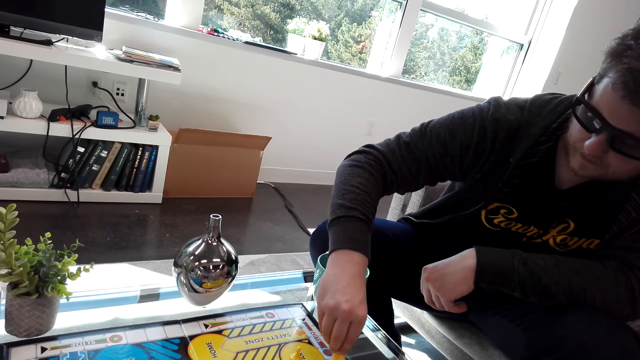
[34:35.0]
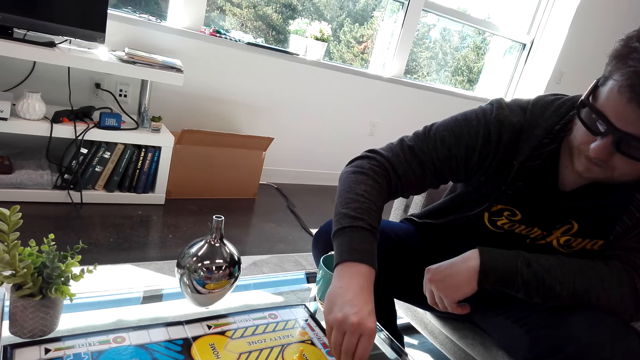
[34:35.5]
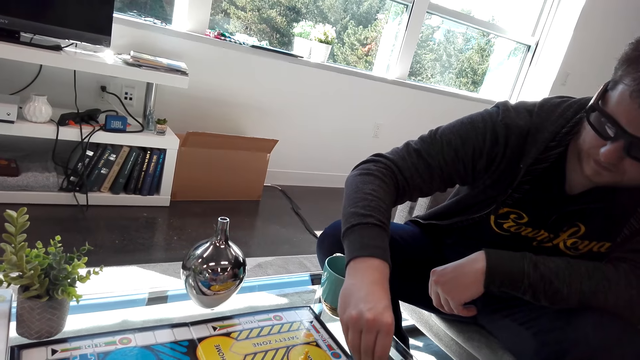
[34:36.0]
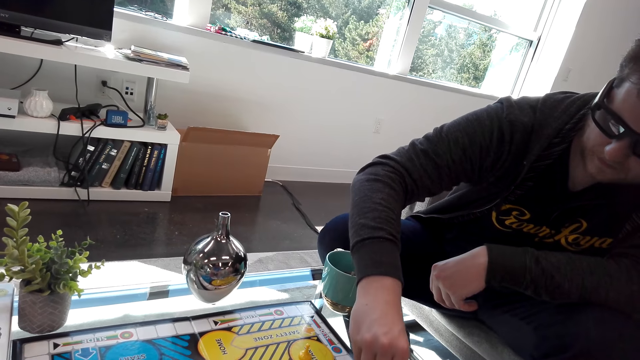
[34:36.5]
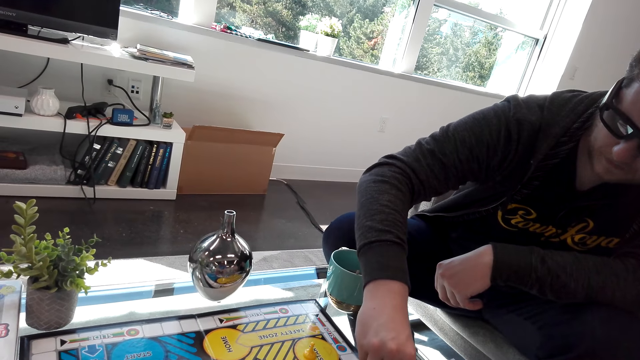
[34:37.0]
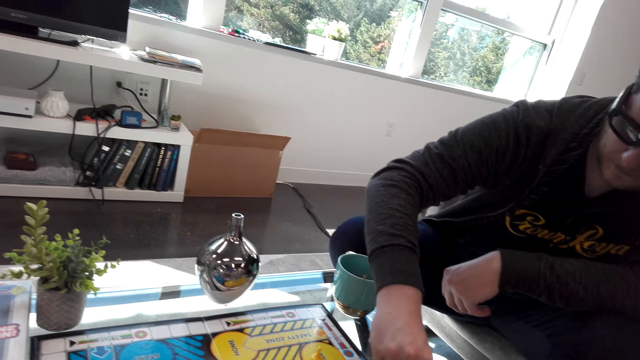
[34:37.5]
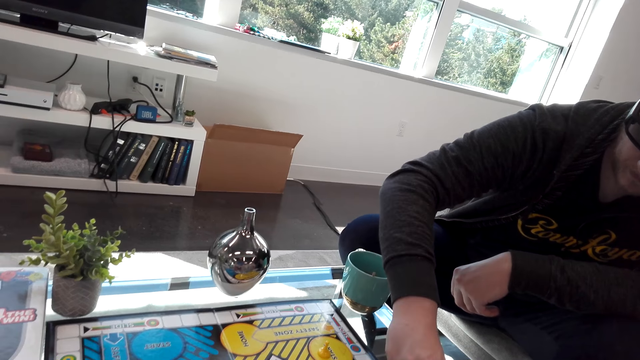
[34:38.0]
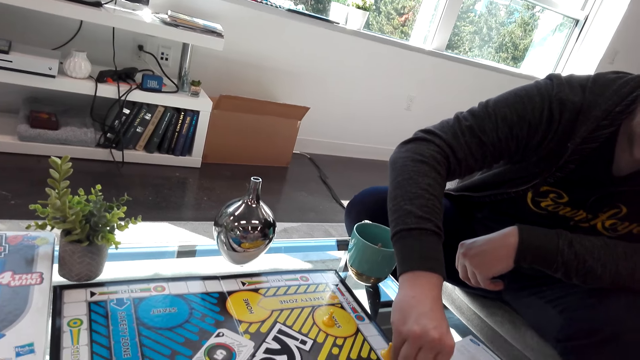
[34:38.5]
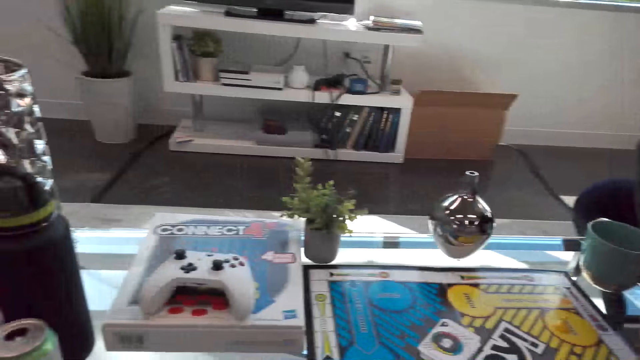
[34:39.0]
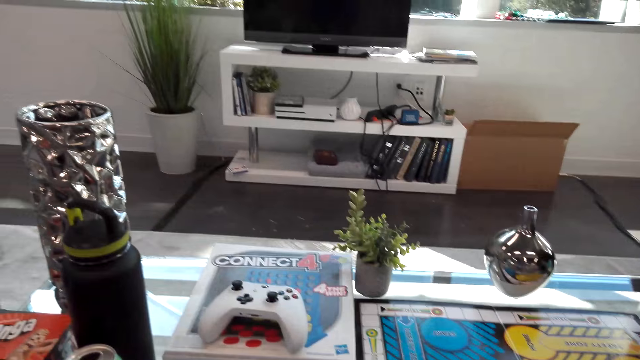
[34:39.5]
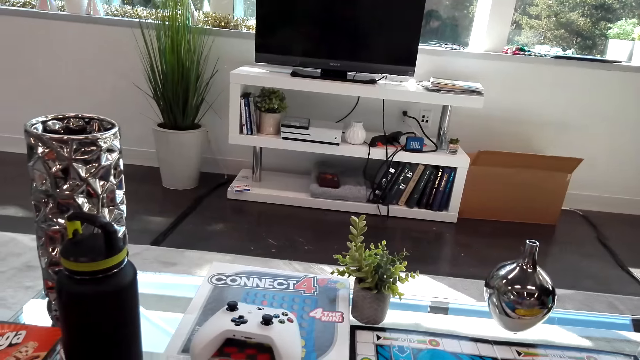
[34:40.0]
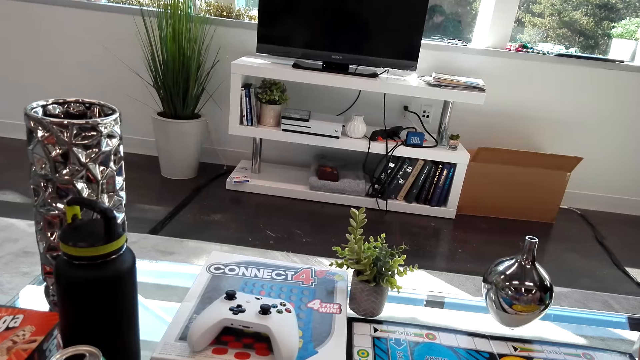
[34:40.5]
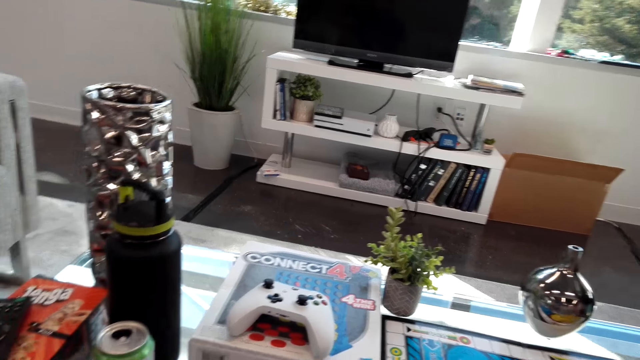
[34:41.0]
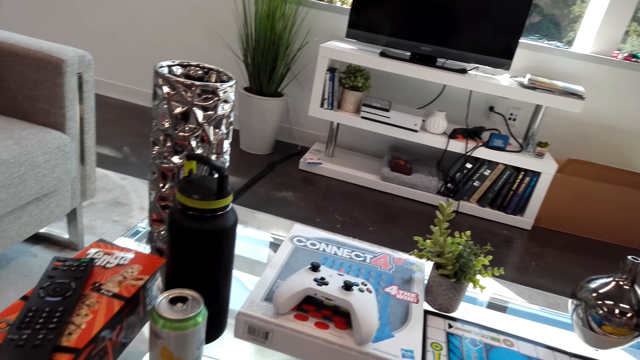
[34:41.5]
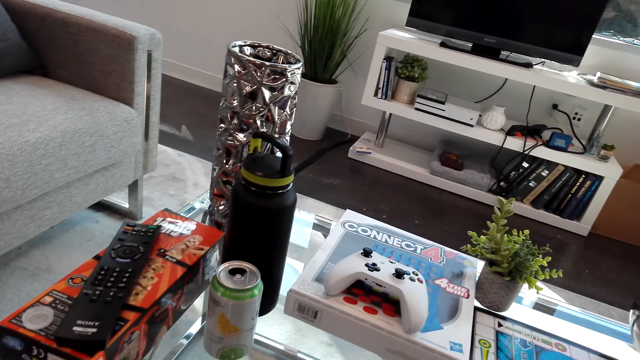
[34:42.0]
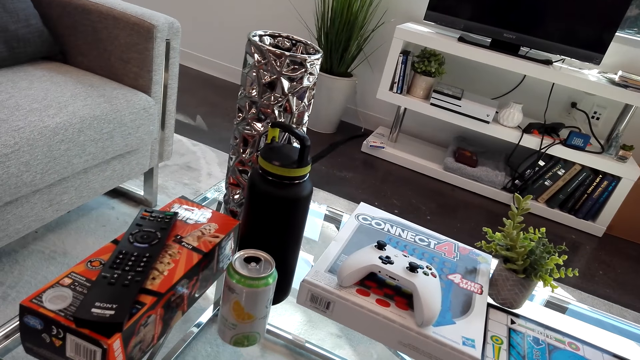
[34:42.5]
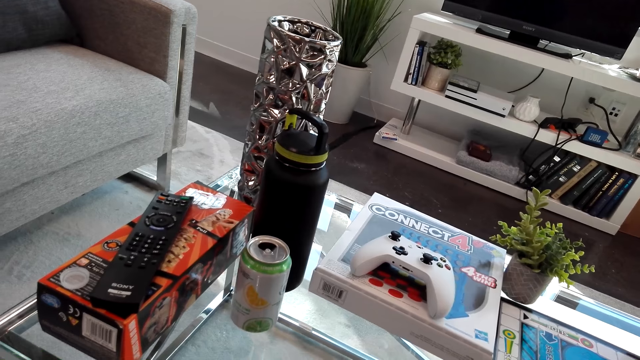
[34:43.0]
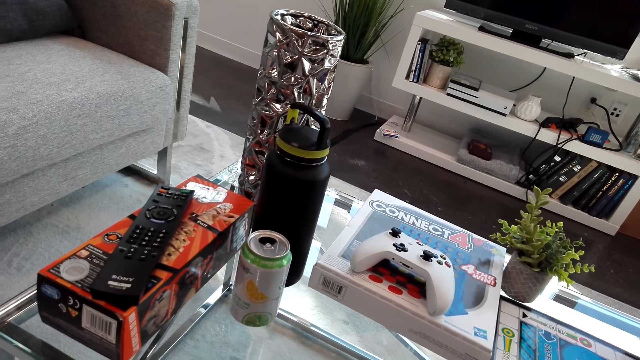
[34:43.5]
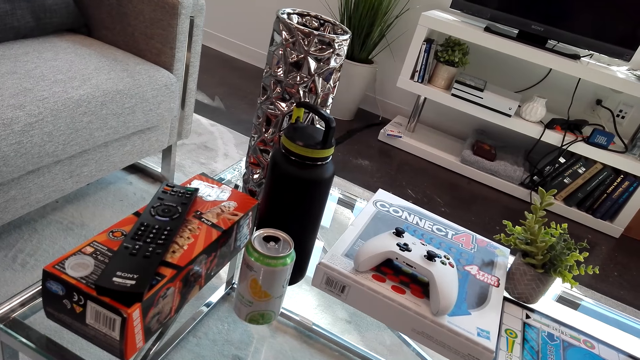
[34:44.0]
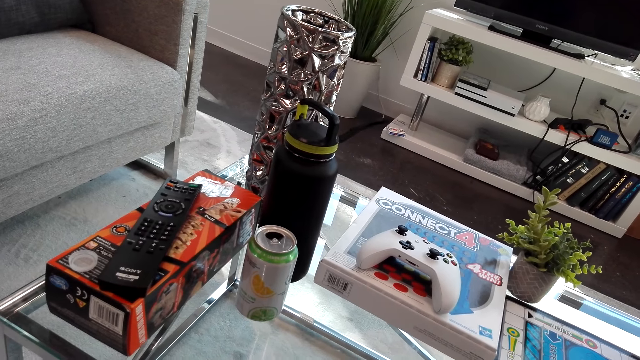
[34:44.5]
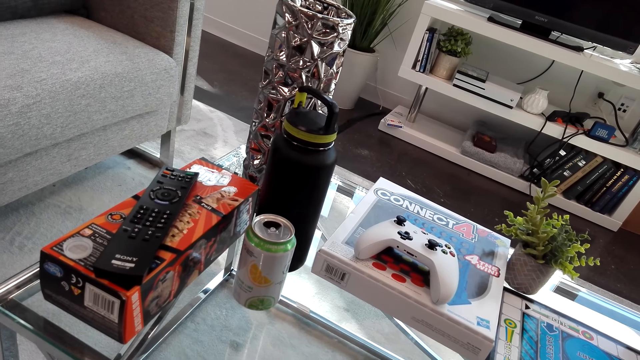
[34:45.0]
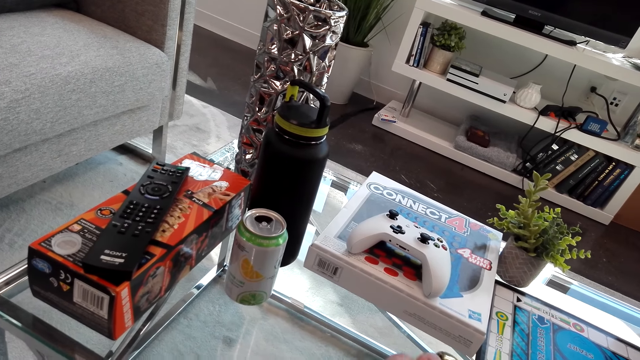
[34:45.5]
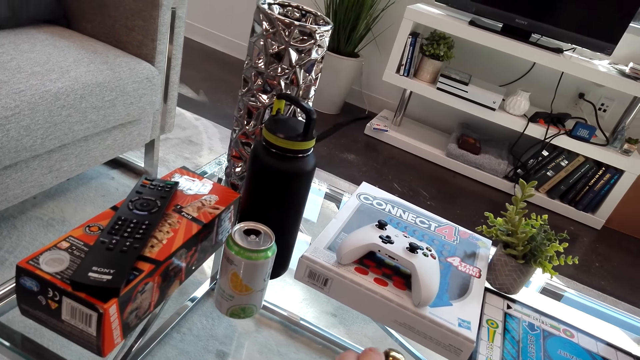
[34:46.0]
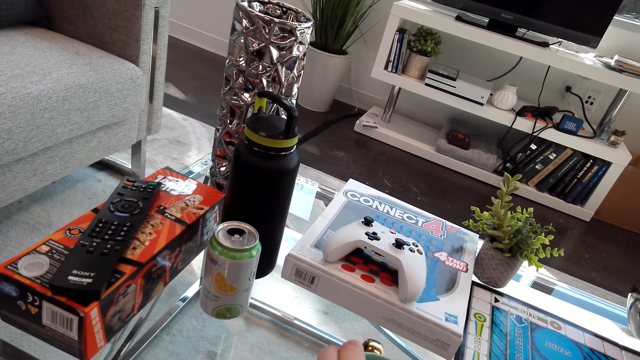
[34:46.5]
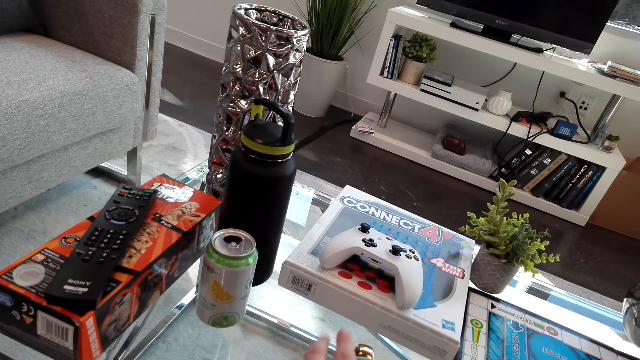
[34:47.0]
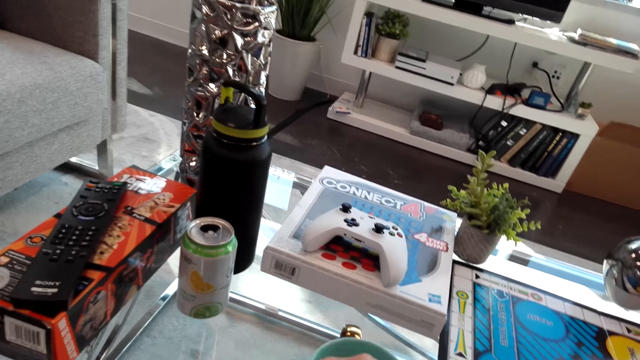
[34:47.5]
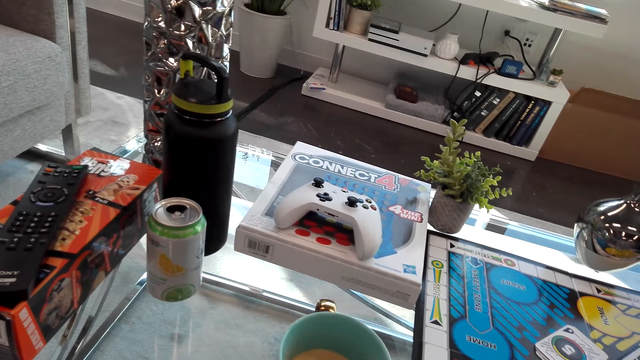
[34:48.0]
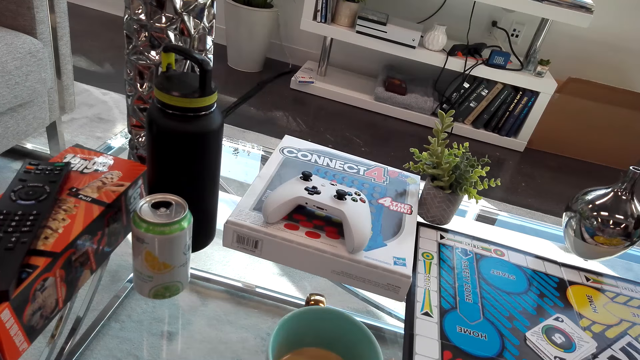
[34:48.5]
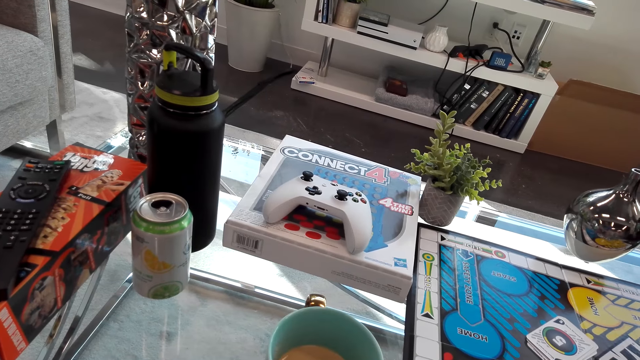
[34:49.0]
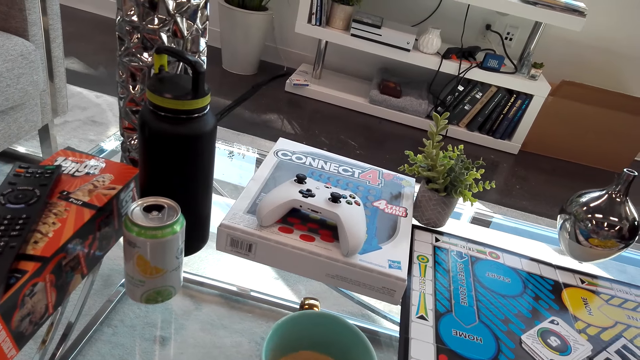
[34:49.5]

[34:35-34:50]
A person moves the dice. The person interacts with the camera wearer. The camera wearer looks around. They put the cup of tea on the table.

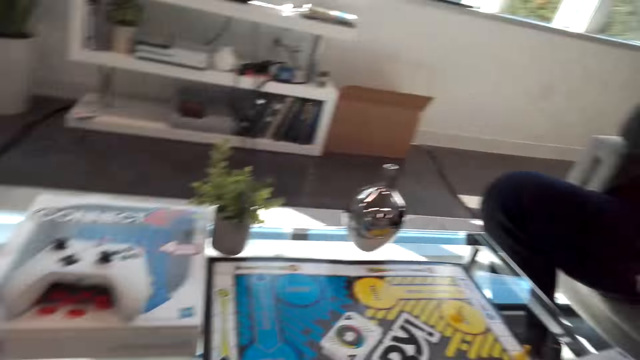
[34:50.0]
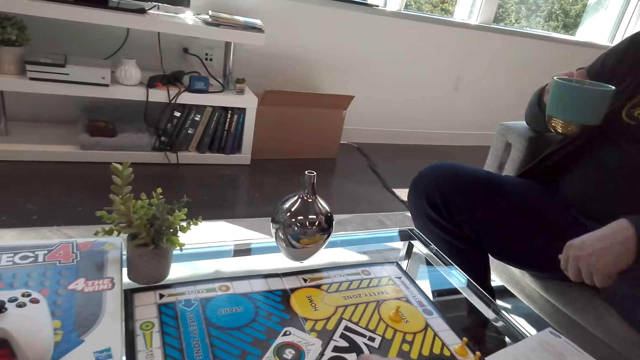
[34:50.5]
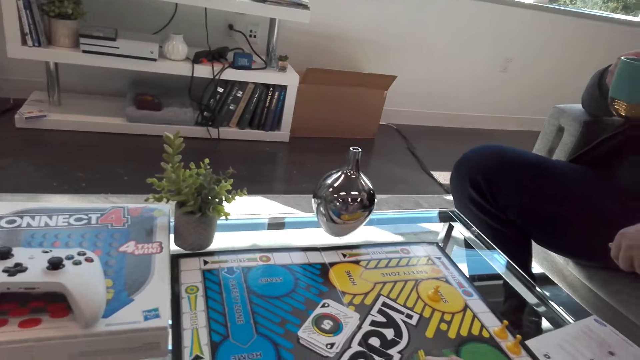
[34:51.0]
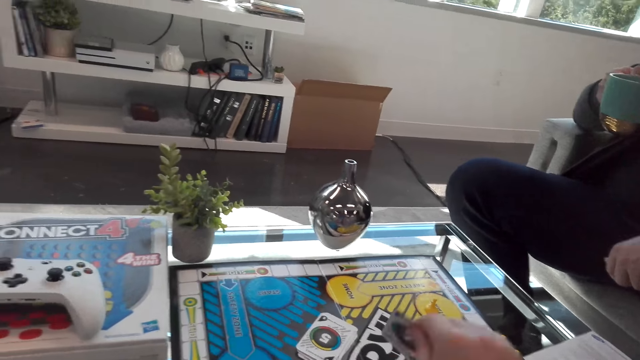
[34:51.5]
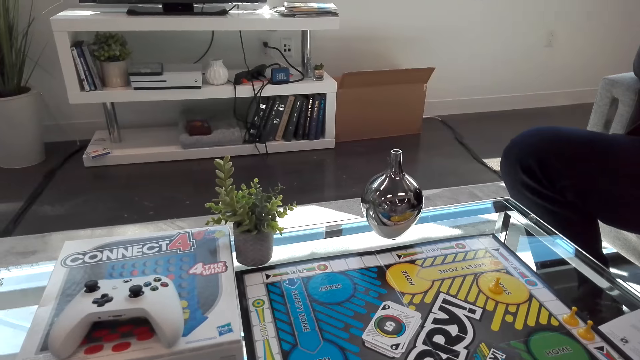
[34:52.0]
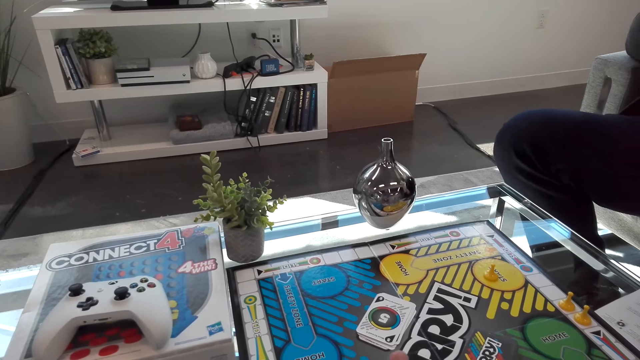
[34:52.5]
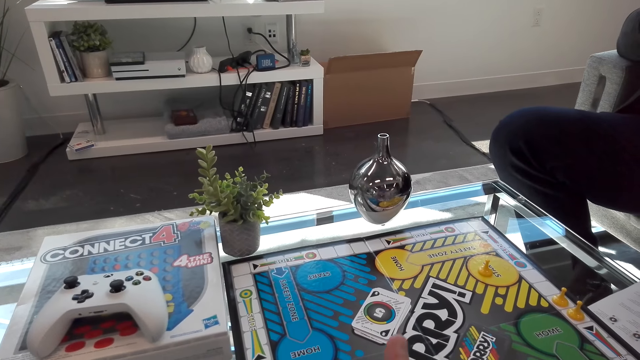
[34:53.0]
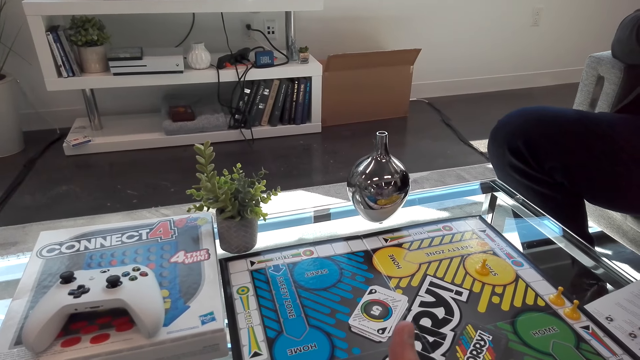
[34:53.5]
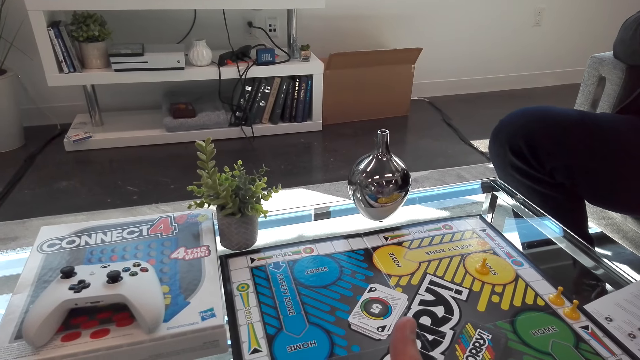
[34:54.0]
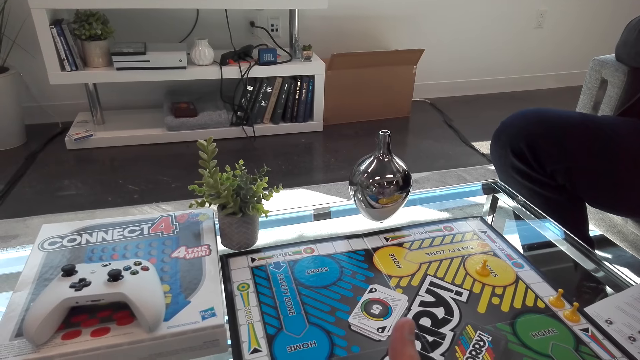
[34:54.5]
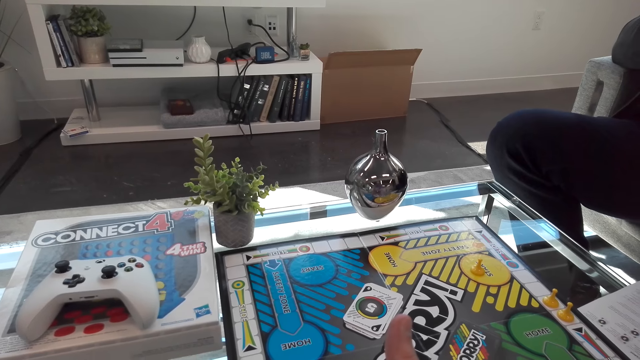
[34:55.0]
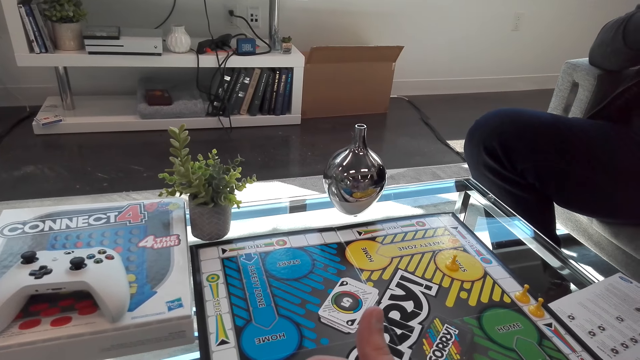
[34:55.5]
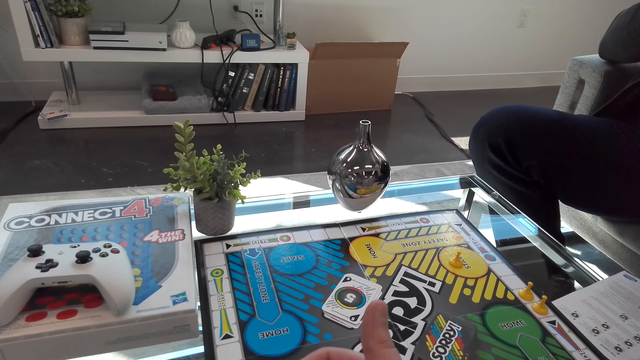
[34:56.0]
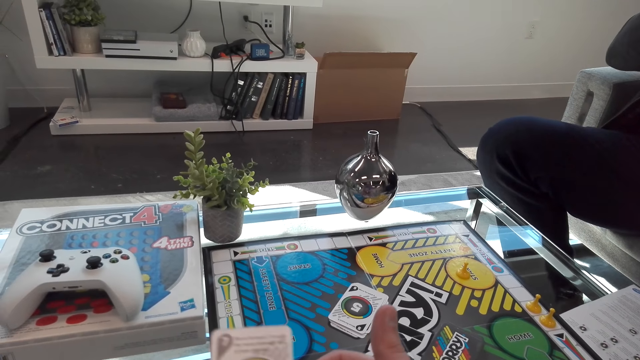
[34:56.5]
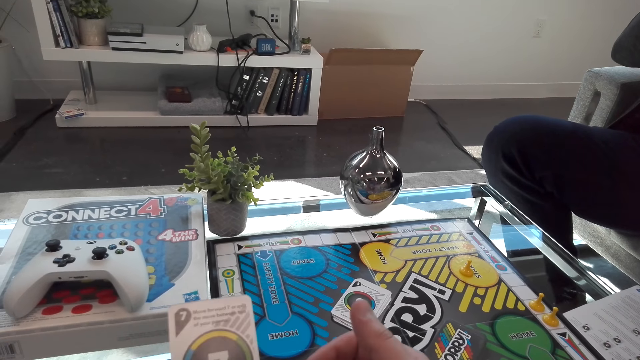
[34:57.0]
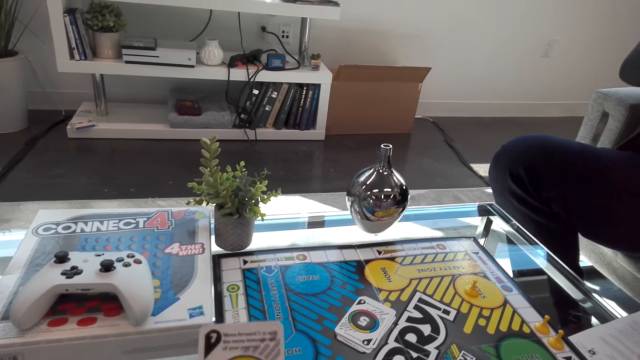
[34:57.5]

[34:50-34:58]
The camera wearer picks up a card.
